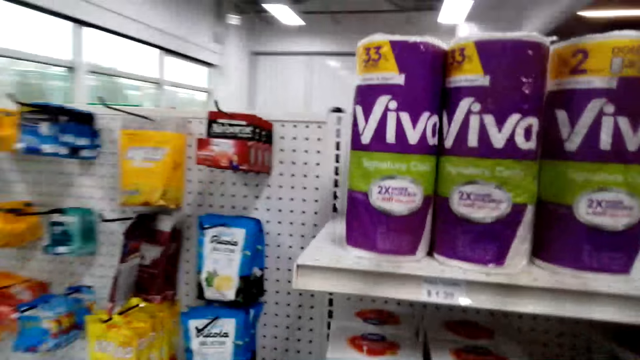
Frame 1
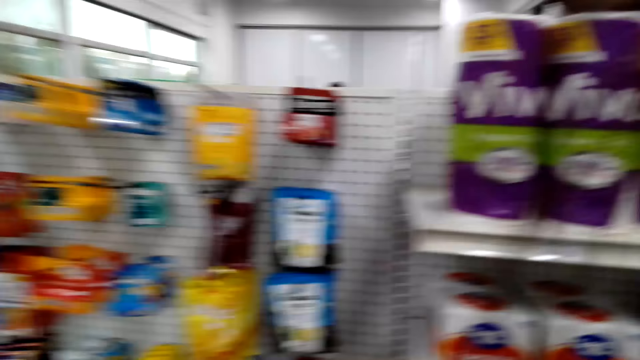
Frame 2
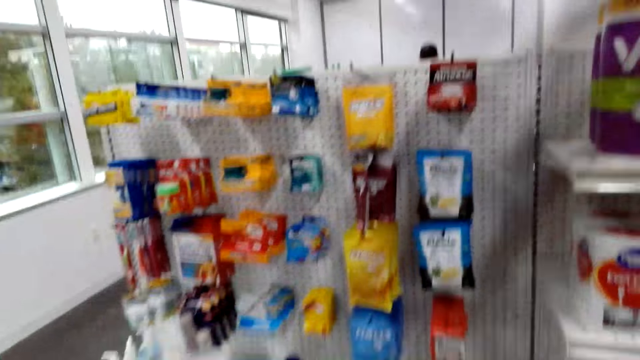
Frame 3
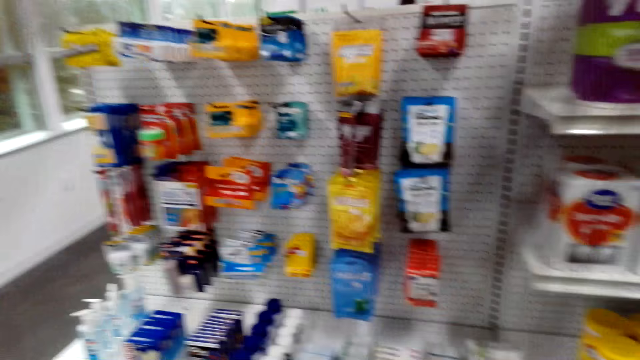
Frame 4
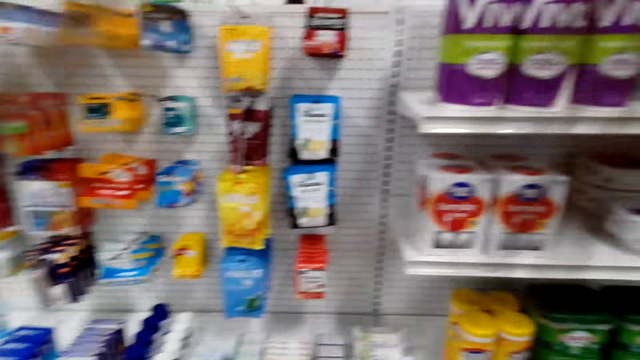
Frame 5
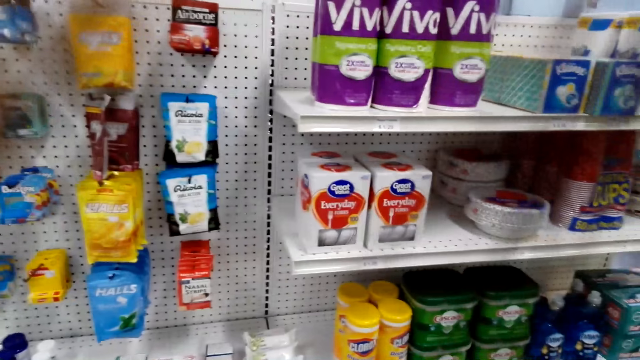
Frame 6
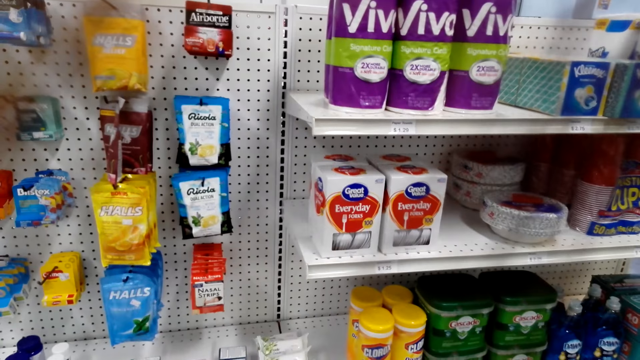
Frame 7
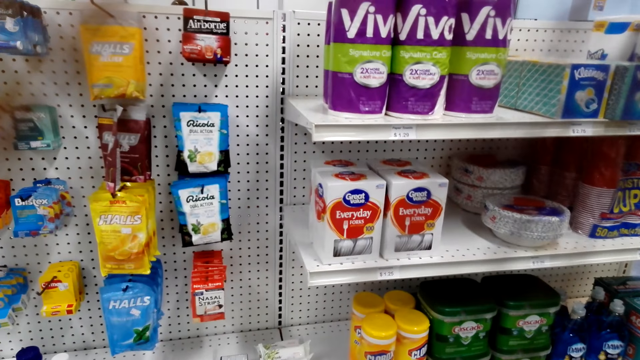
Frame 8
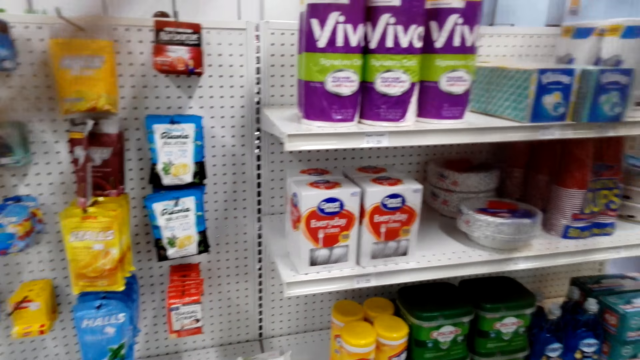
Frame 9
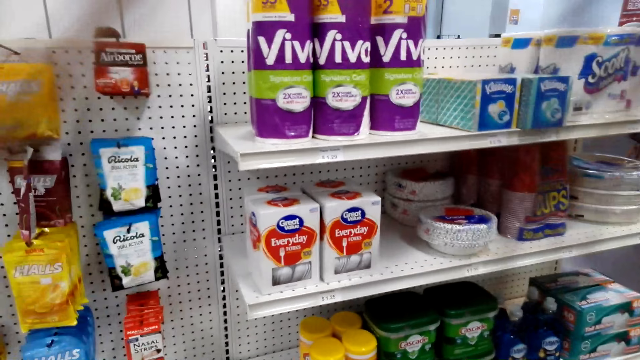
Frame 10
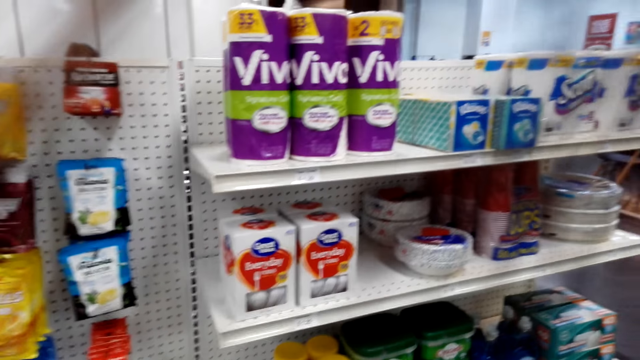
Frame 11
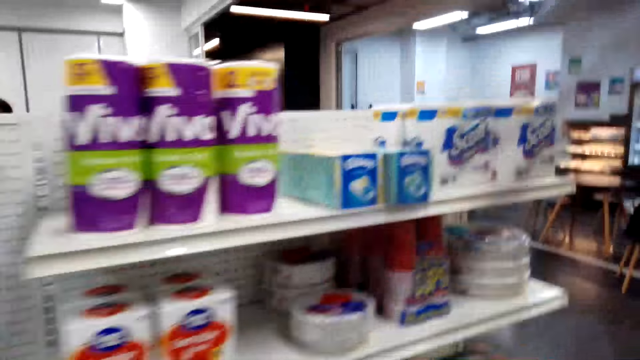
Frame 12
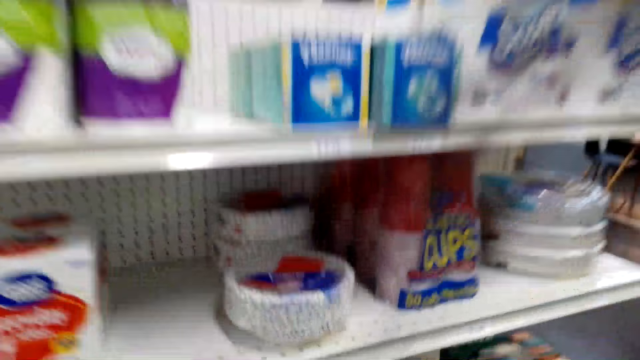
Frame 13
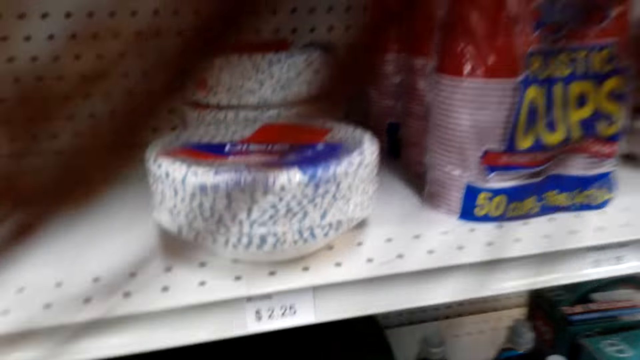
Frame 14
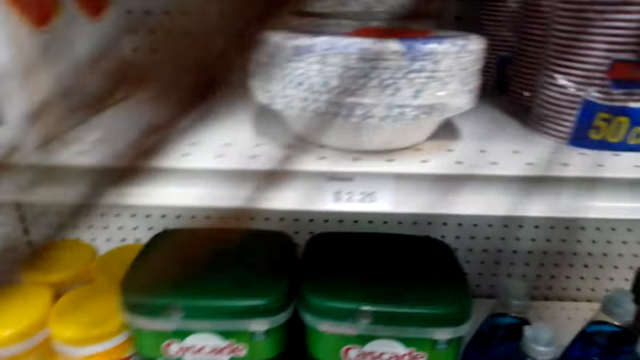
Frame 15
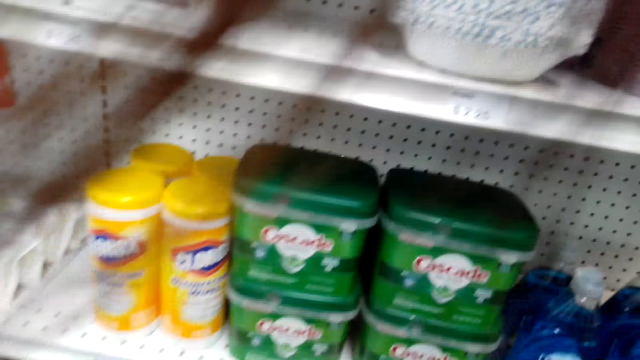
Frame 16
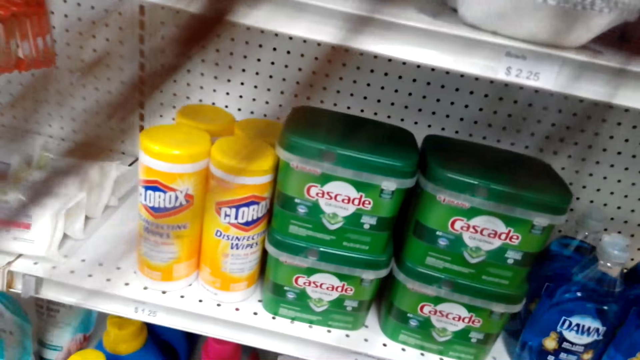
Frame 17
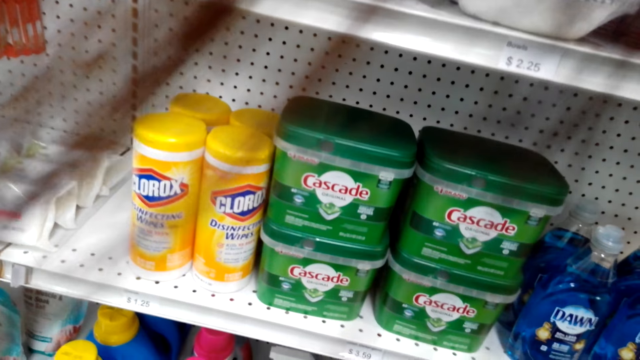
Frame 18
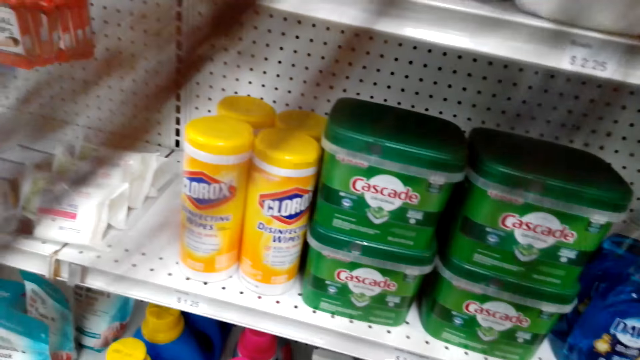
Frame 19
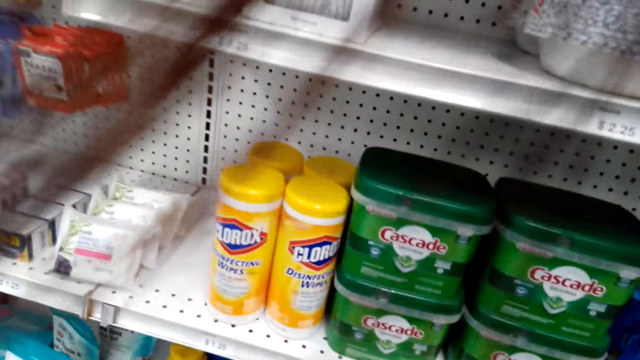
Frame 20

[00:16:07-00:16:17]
A woman and another woman stop as they discuss something. The camera wearer stares at the packets on the shelf.

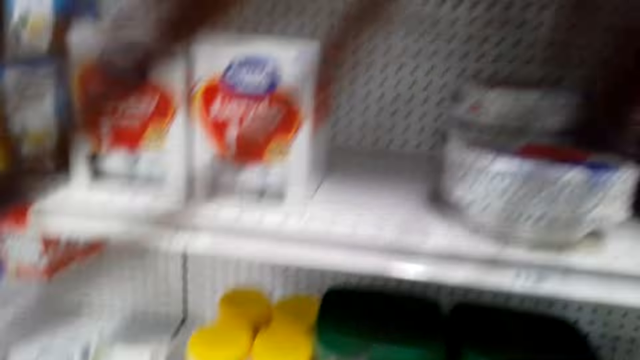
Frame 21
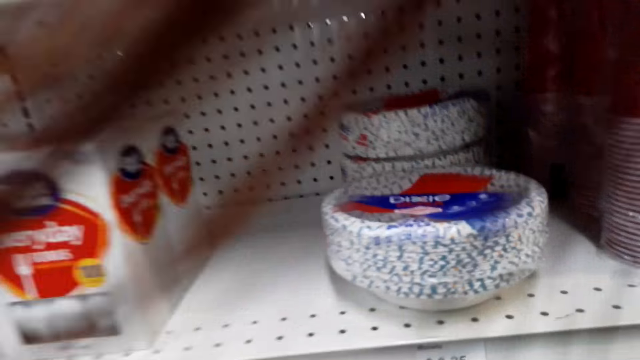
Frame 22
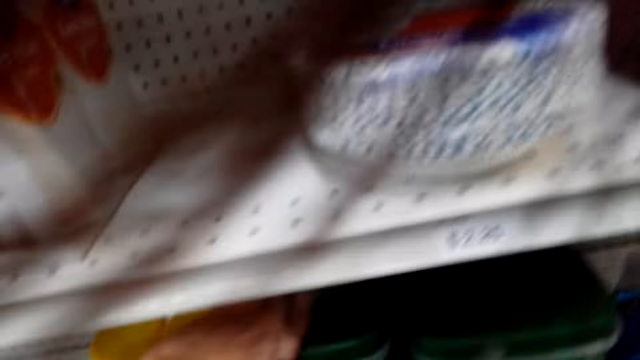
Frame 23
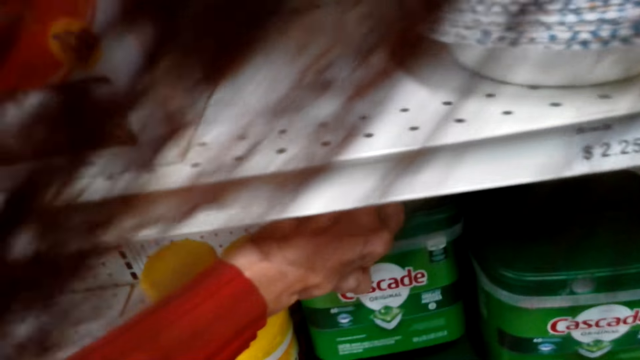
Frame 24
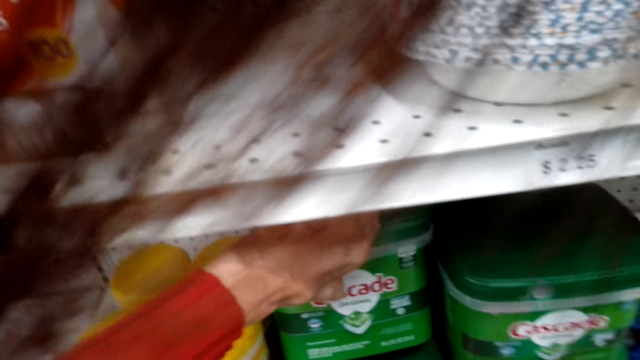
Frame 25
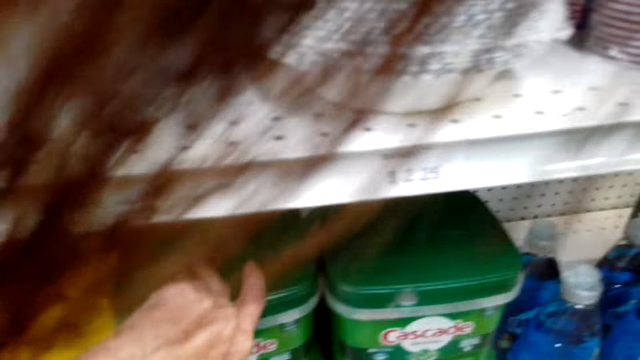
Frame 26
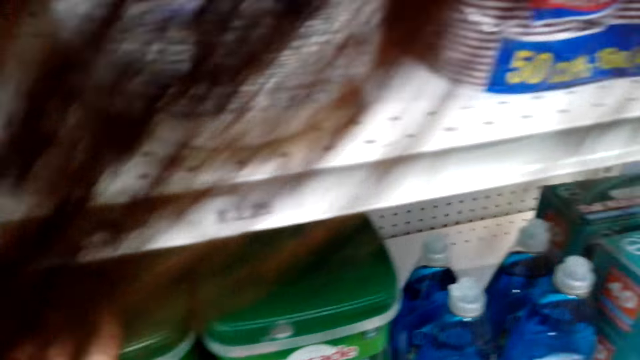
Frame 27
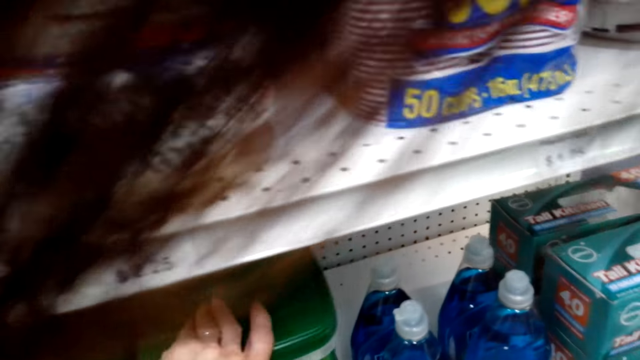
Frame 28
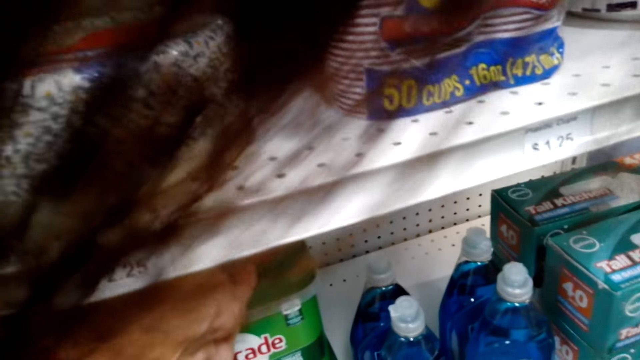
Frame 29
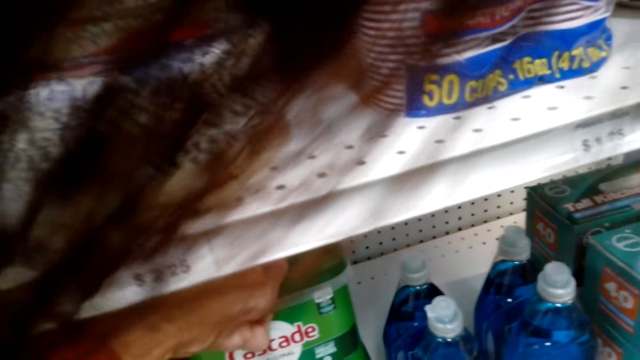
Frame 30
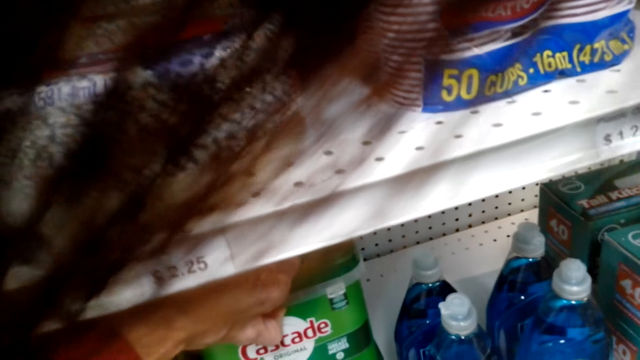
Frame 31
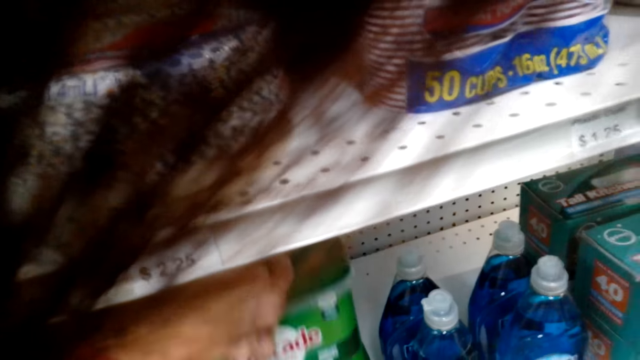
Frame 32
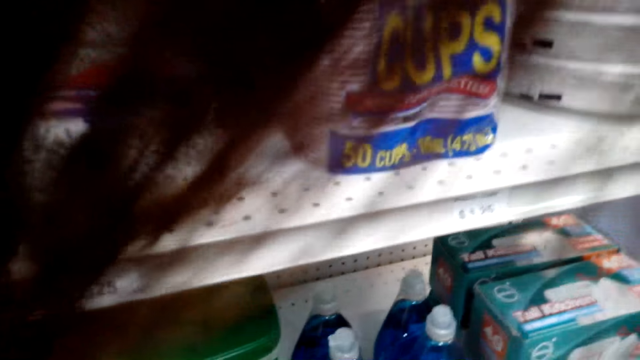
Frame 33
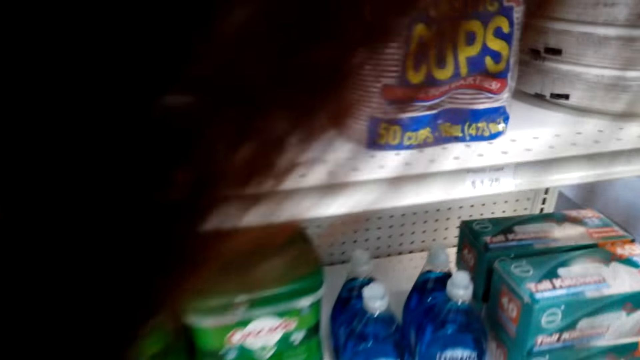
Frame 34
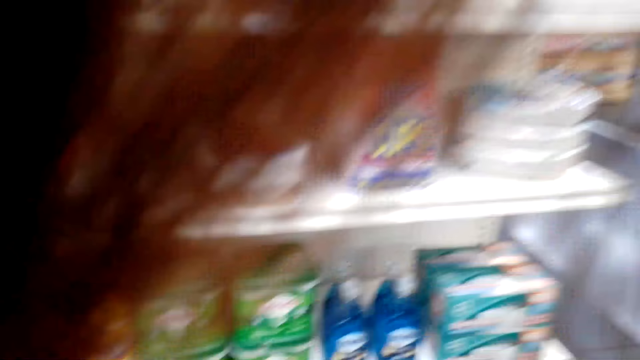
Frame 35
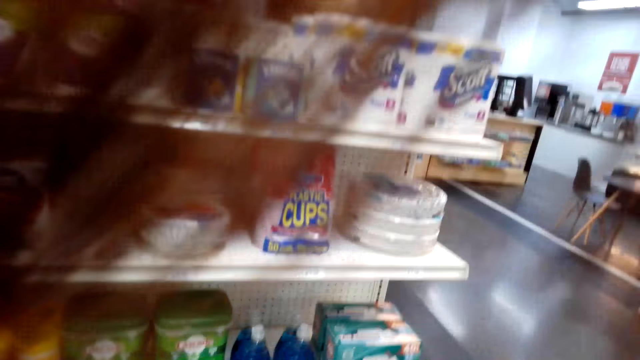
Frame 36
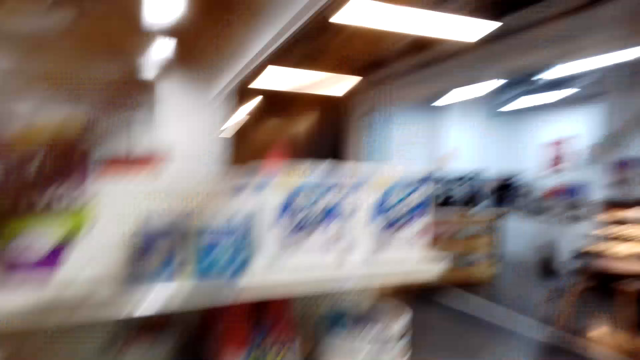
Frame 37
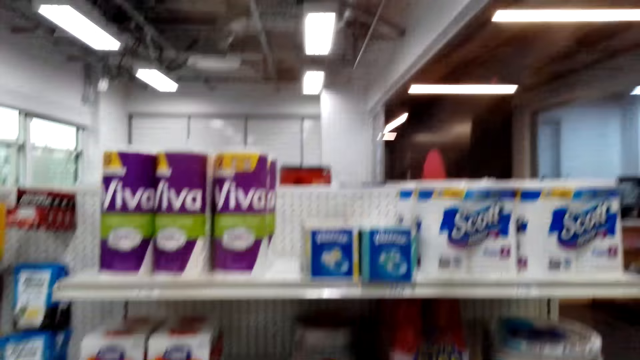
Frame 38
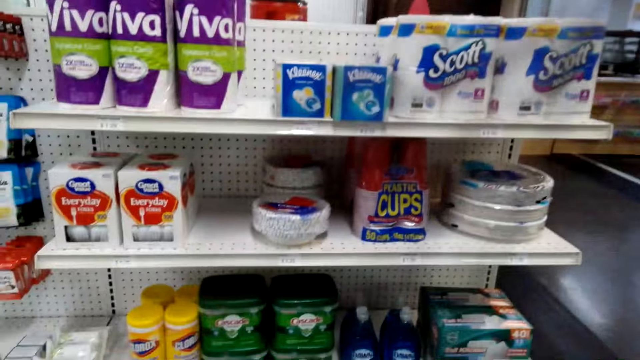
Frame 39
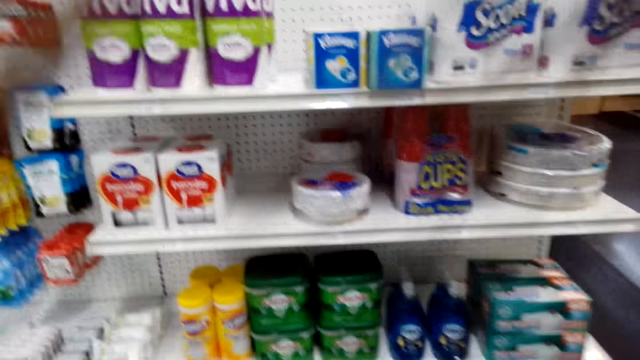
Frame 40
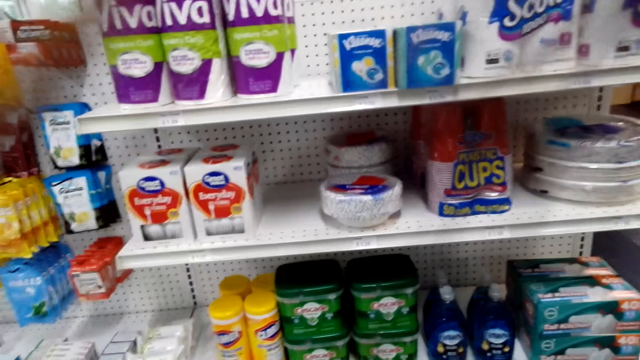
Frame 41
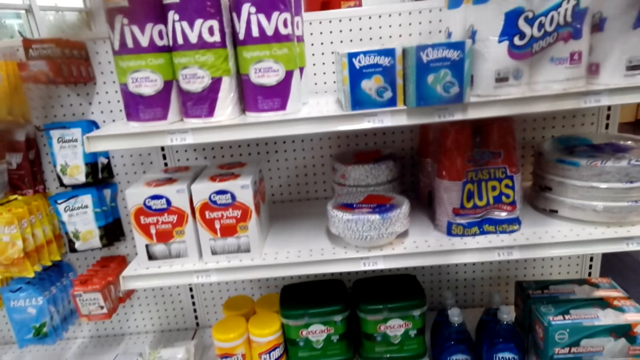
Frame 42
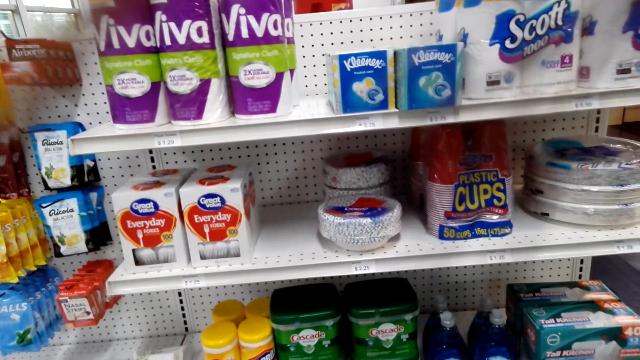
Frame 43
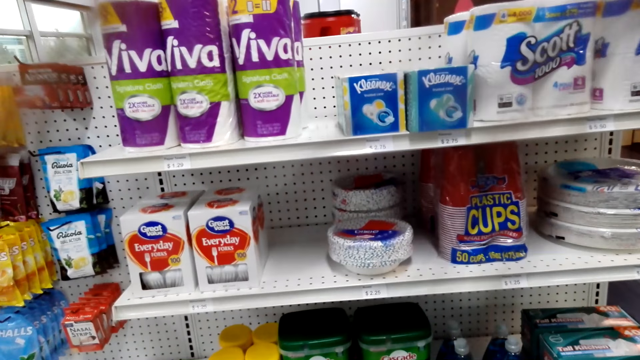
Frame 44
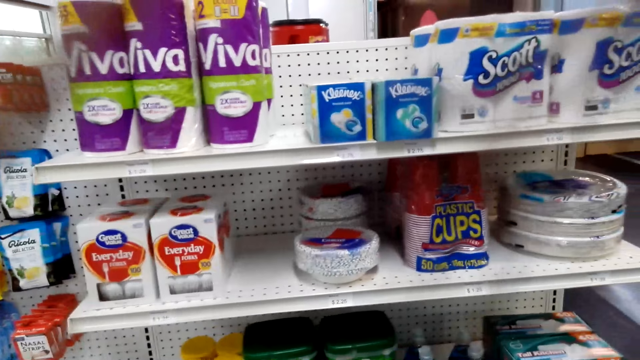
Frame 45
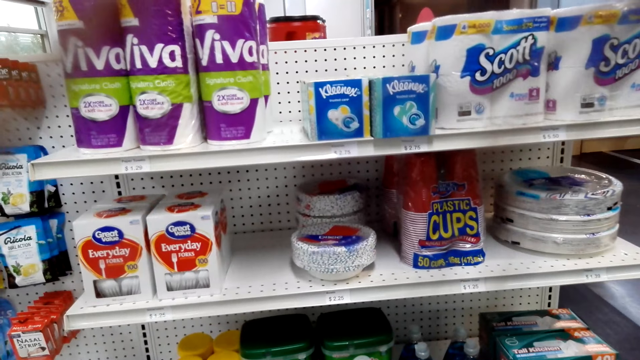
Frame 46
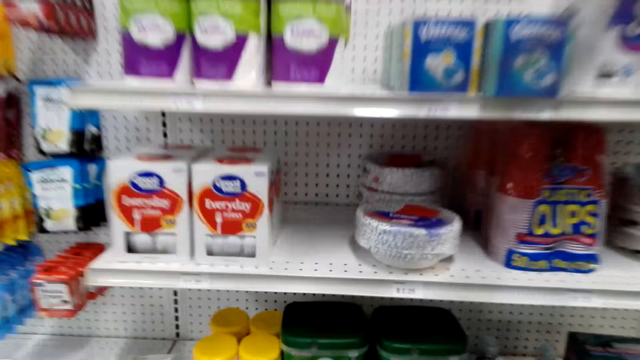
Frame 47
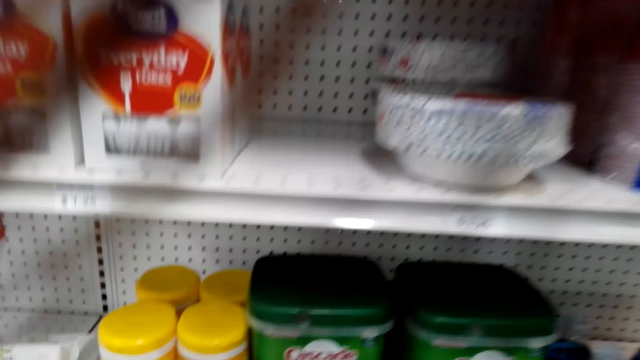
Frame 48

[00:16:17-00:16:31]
The camera wearer picks up the container from the shelf. A woman touches a packet of cascade on the shelf. The camera wearer reads the writings on the containers. The woman removes the hand from the packet of cascade. The woman moves around the supermarket with another woman. The camera wearer stares at the packets on the shelf. The first woman and the other woman stop as they discuss something.
